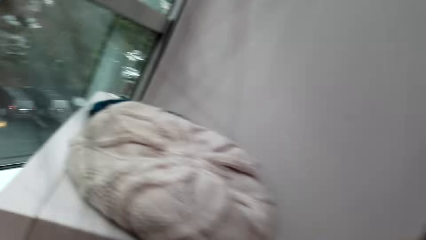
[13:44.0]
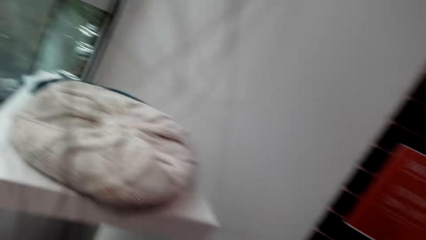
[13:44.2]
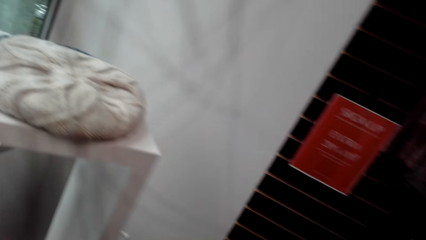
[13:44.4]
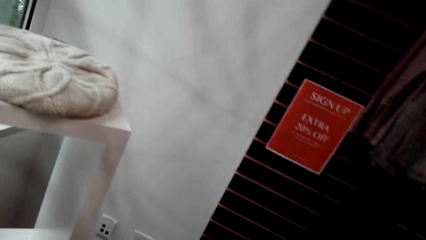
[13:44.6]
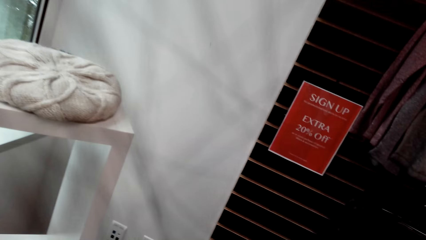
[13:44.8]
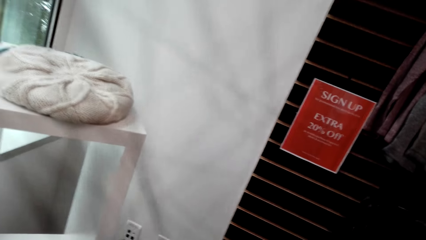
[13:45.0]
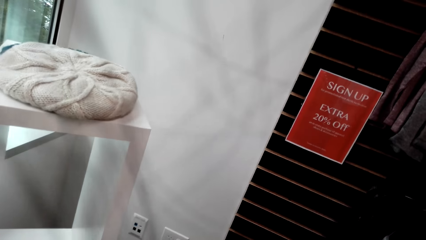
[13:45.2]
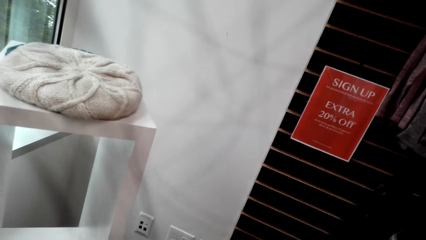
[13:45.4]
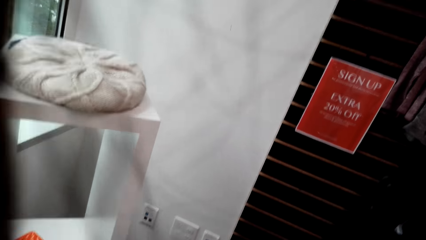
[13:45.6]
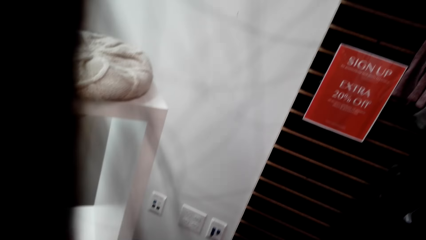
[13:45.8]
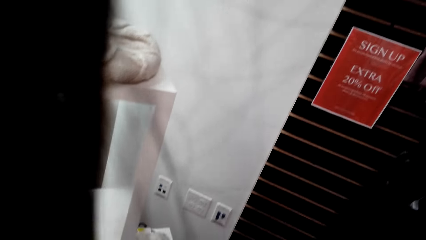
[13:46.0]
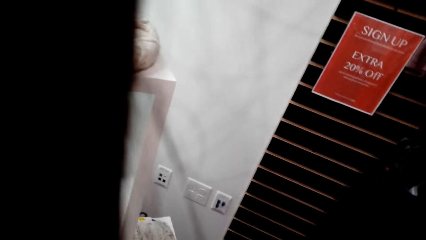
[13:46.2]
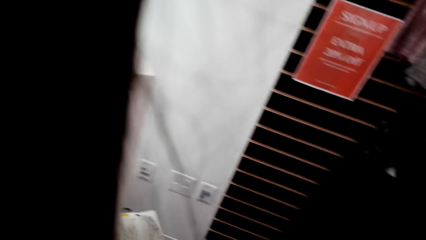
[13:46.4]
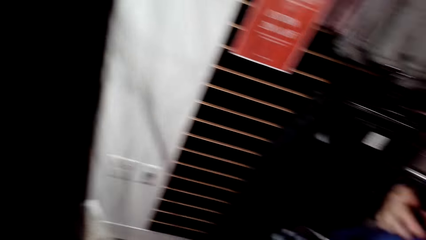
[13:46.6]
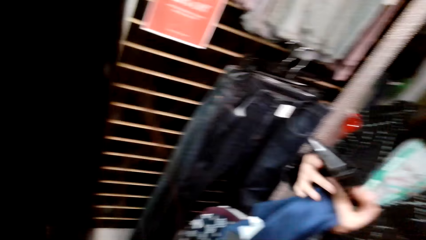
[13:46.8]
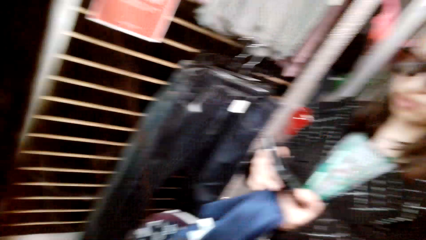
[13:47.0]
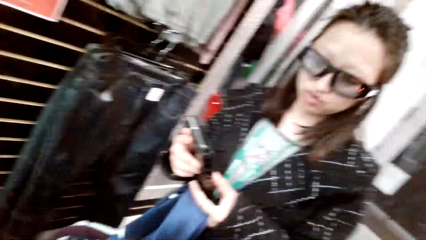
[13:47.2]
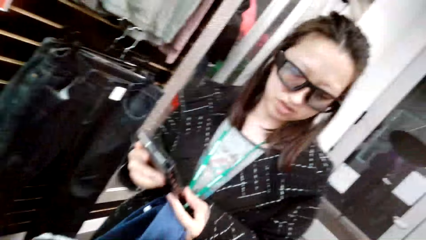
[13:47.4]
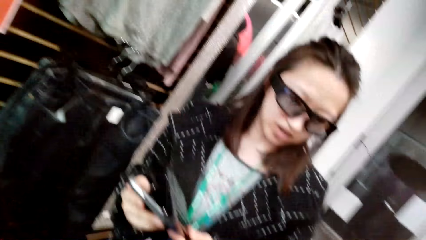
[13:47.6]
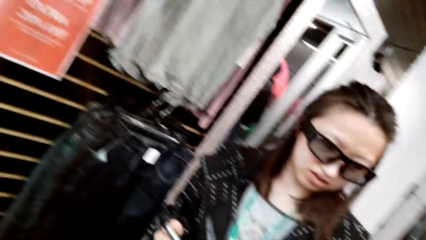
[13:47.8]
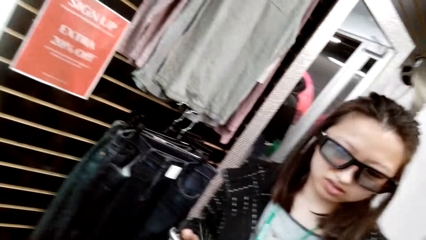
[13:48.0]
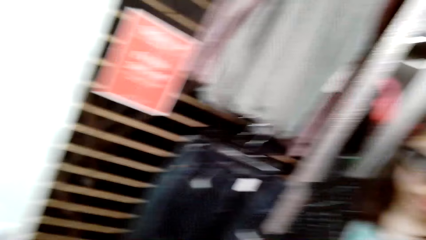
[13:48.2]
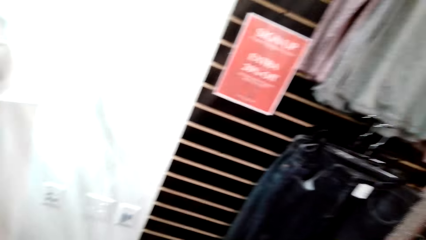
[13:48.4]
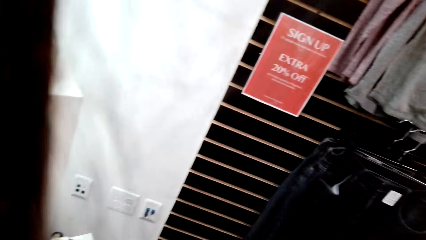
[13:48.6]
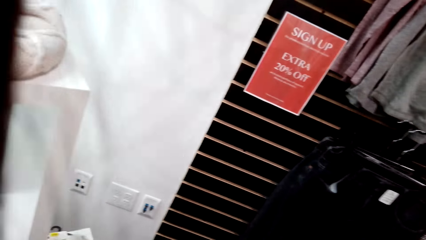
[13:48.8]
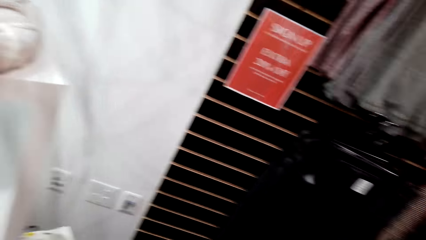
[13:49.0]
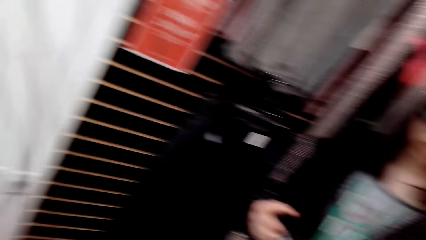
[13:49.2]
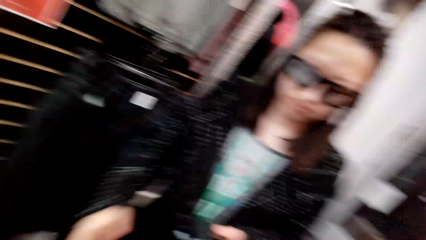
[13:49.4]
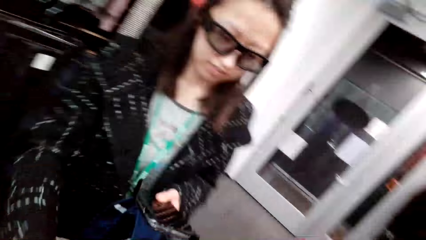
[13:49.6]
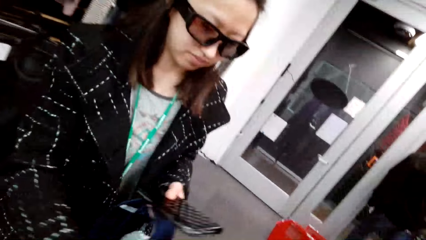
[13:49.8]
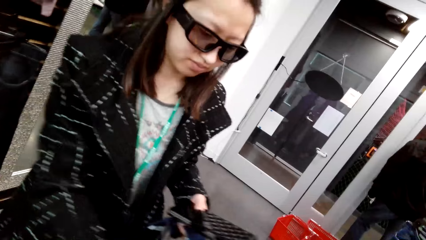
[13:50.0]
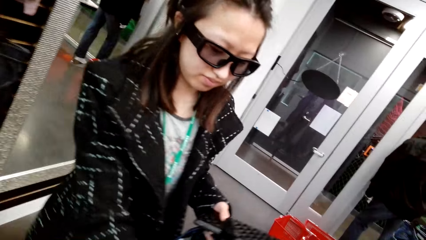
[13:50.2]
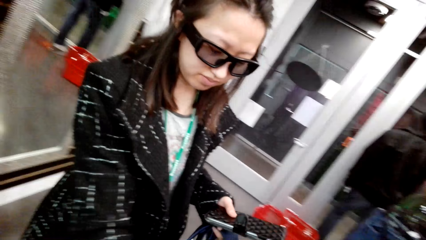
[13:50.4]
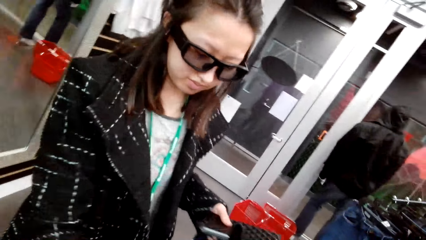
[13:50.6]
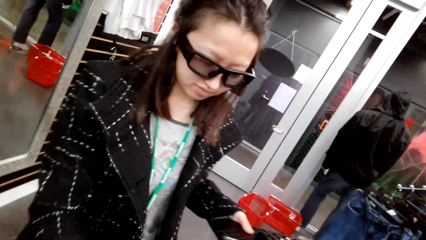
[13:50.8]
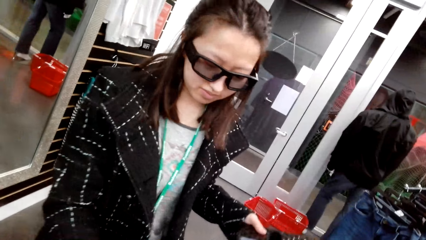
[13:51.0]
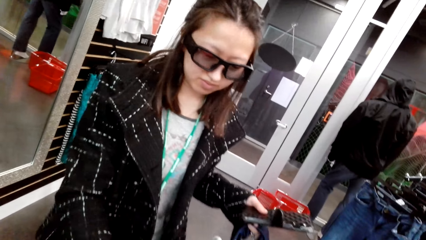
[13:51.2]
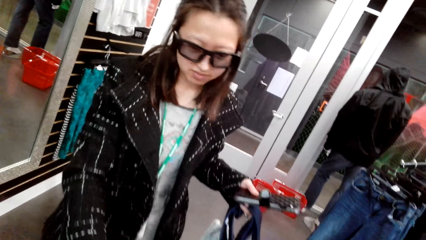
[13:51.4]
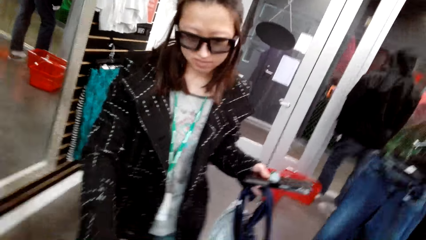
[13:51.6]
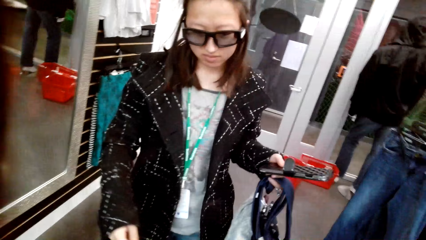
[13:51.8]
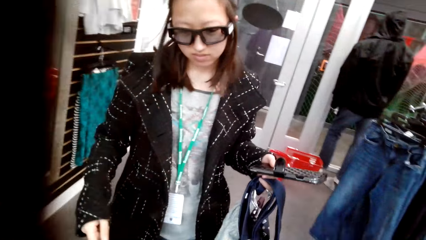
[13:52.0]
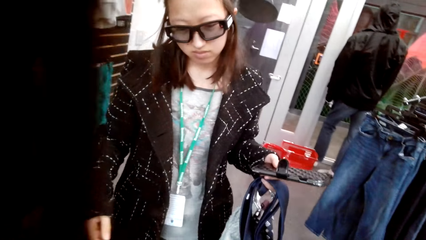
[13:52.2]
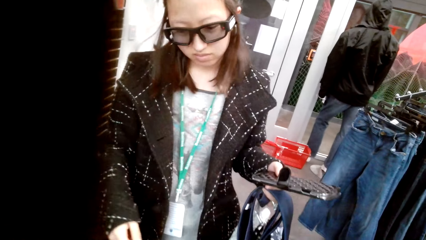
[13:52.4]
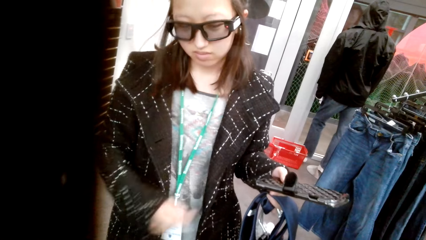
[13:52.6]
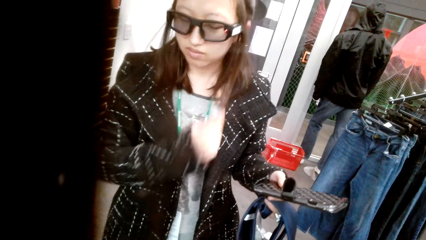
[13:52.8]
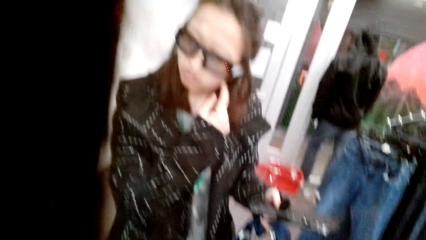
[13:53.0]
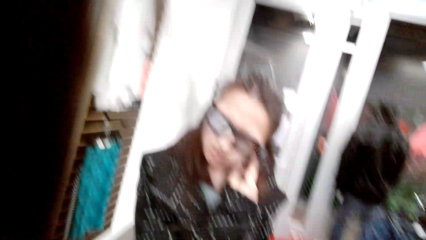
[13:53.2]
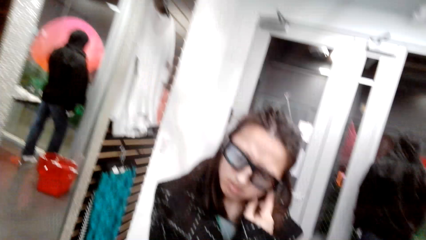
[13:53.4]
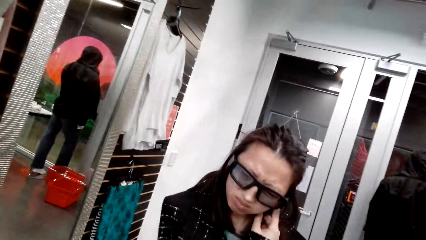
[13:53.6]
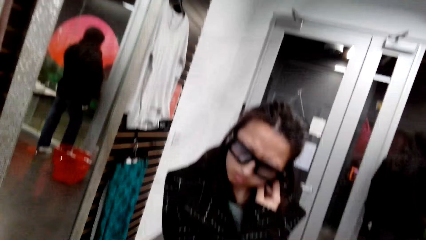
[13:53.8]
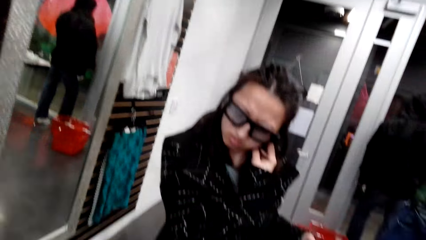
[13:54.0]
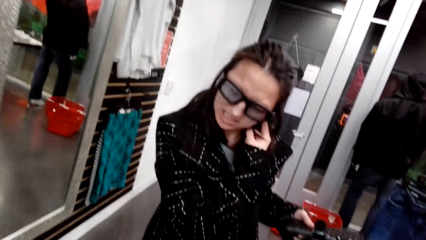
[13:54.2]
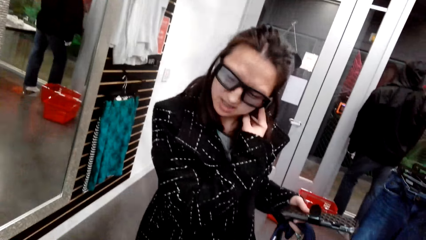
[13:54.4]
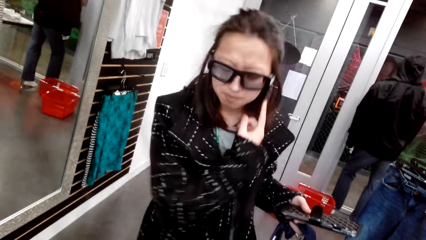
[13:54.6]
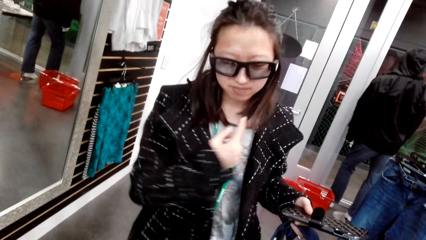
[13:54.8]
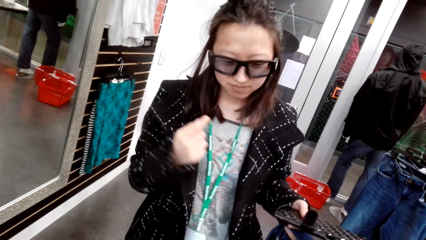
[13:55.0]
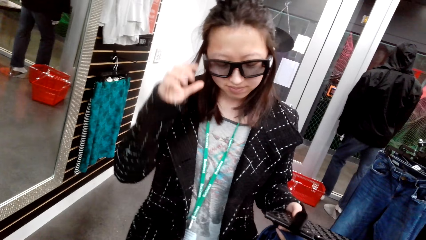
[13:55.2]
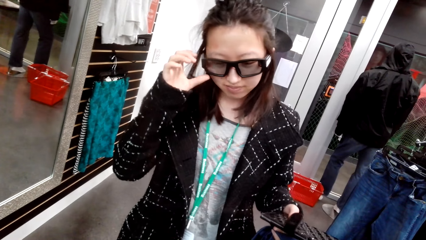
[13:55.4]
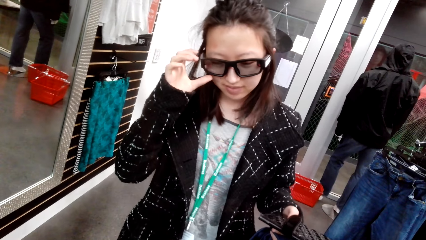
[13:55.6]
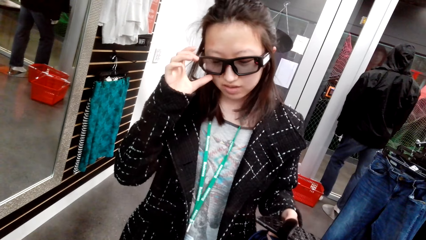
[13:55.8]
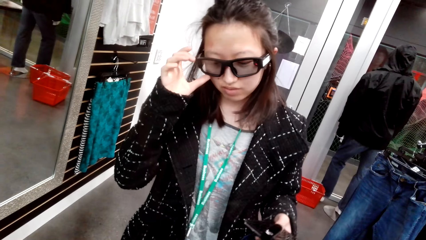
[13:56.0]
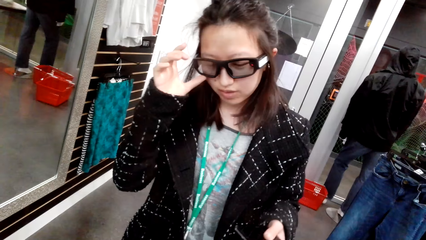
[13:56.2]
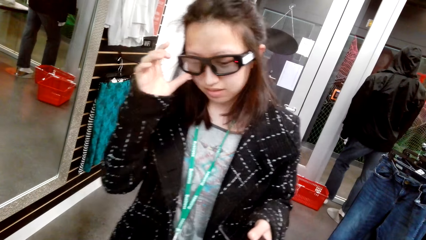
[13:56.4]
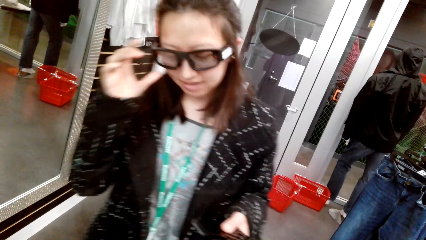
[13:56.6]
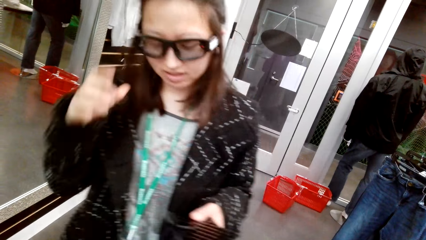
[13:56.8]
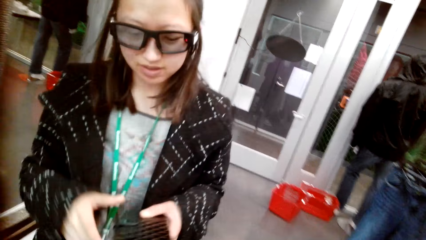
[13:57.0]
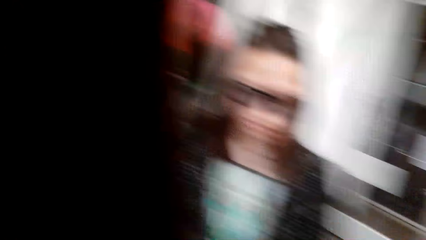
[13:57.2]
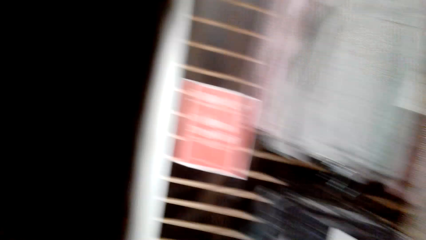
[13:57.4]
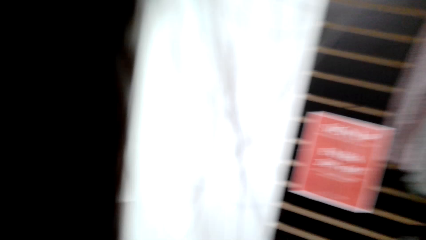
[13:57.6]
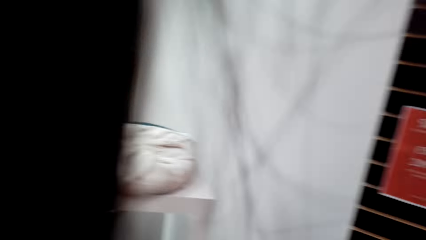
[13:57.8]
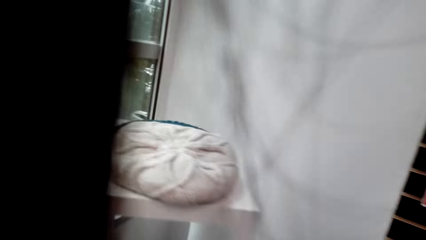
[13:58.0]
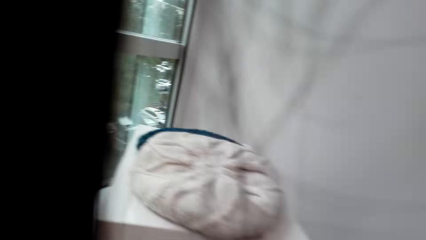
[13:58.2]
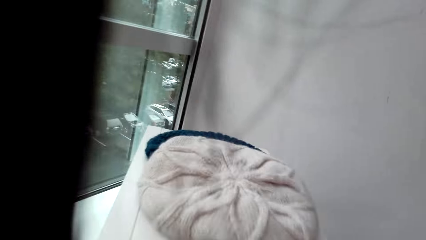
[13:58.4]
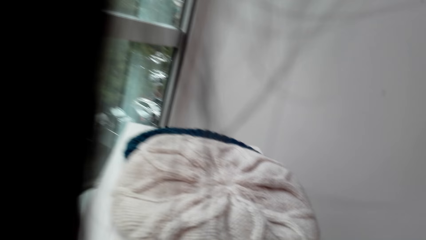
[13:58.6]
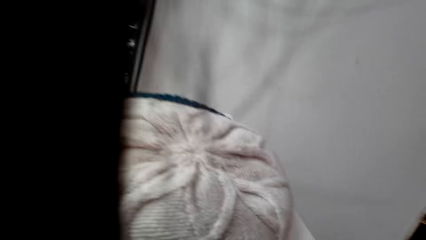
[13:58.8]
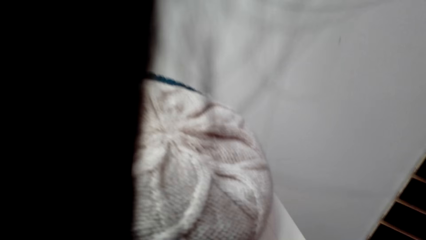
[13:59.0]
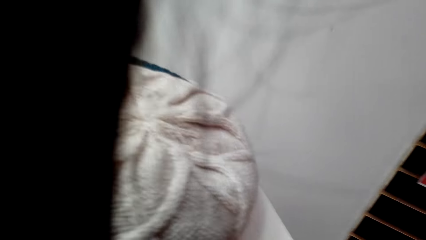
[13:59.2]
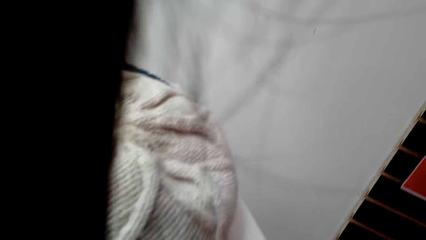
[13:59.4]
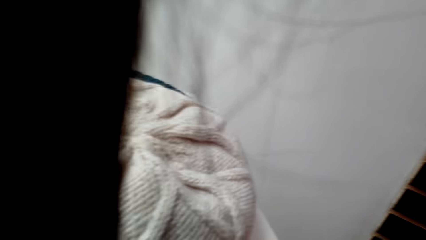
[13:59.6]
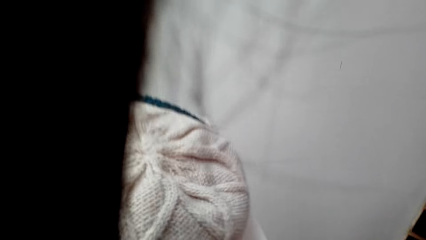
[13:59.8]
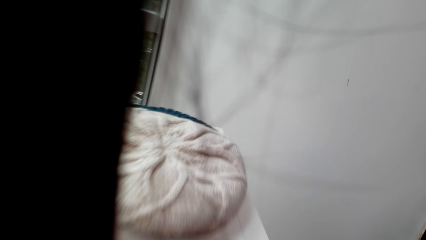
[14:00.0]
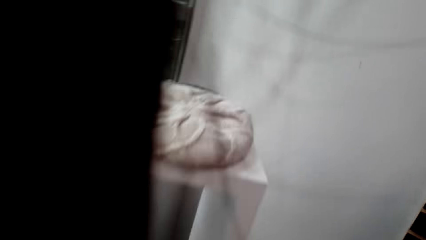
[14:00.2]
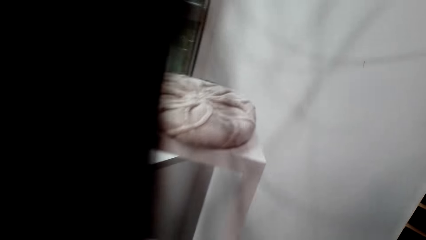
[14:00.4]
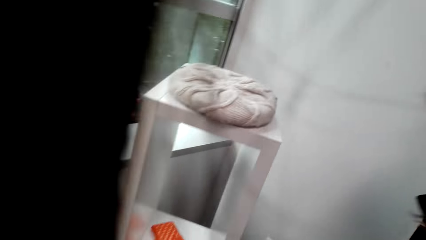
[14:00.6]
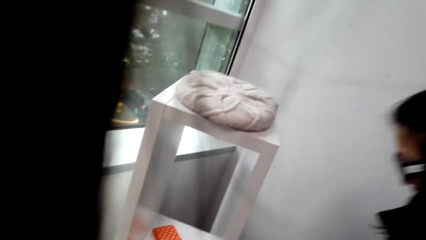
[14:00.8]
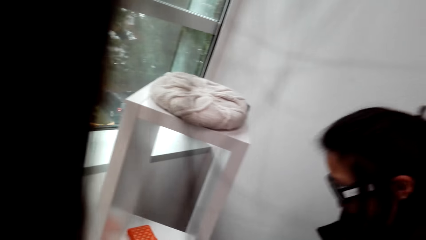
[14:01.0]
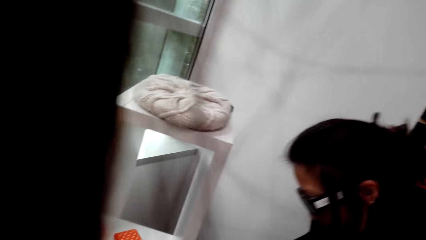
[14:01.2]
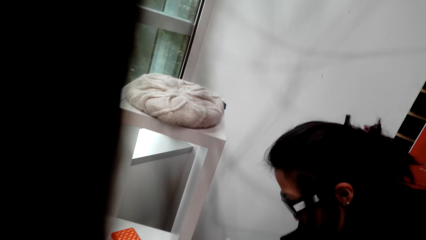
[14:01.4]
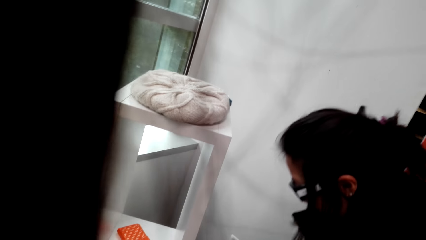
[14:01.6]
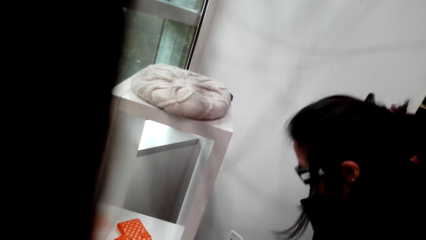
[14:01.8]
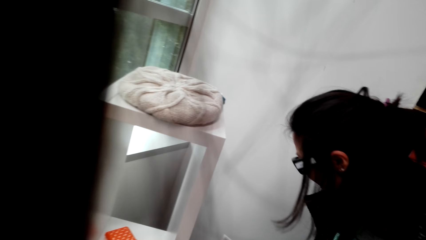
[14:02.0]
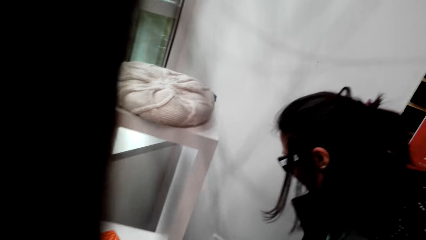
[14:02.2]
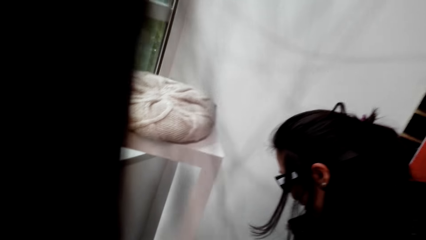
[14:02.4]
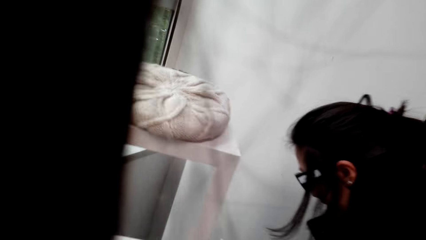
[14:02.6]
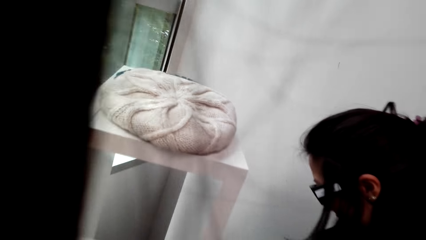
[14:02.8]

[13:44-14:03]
The camera wearer looks around the room. A man looks at something. The man talks to the camera wearer. The camera wearer puts something back on the shelf. They talk to the man.
